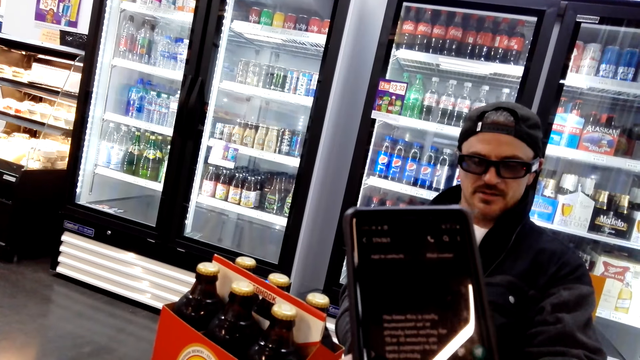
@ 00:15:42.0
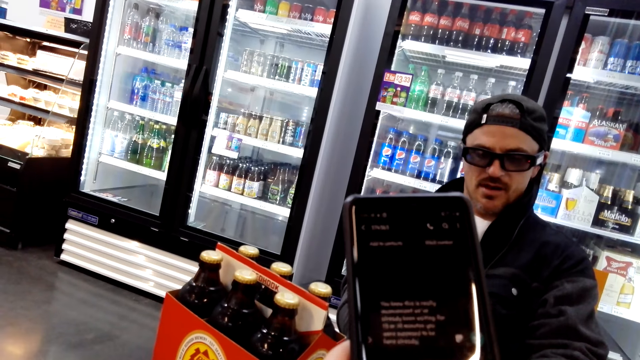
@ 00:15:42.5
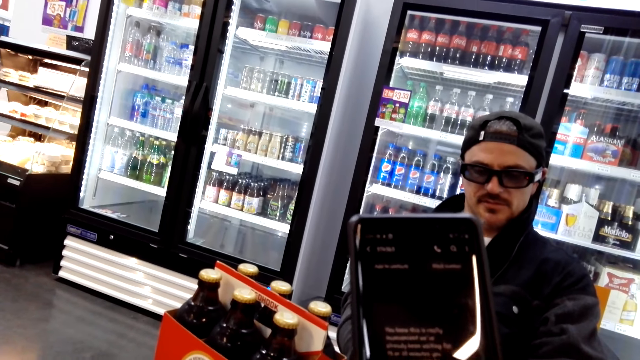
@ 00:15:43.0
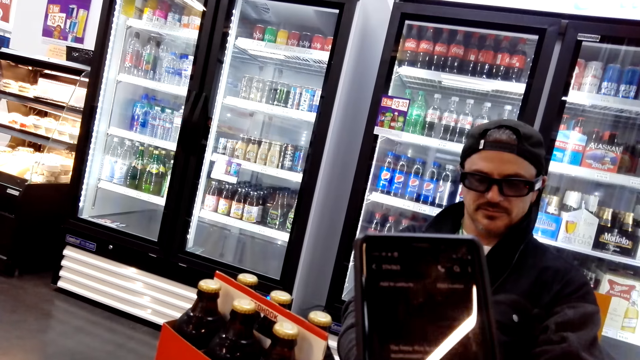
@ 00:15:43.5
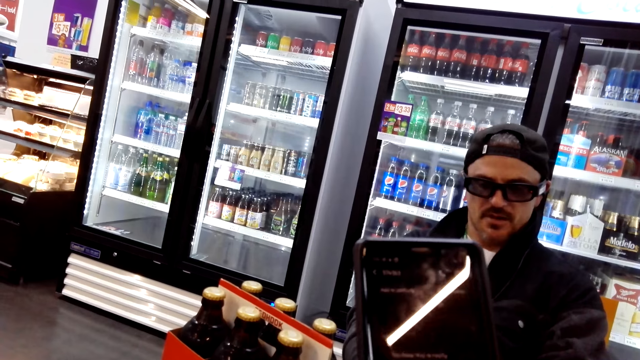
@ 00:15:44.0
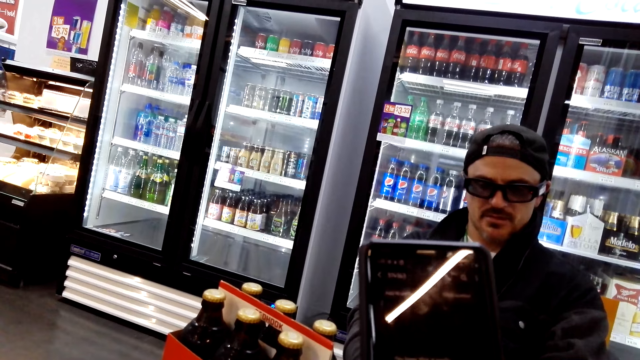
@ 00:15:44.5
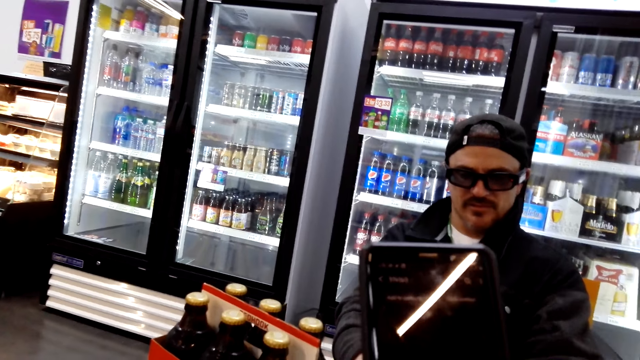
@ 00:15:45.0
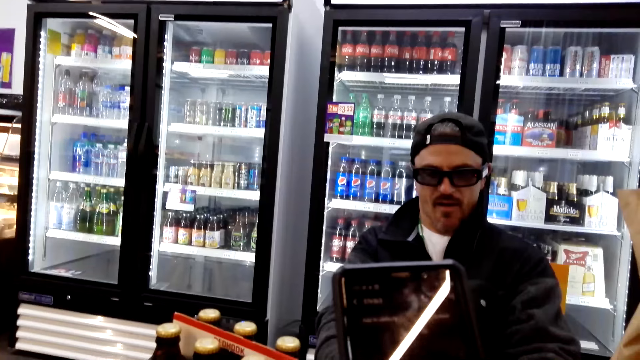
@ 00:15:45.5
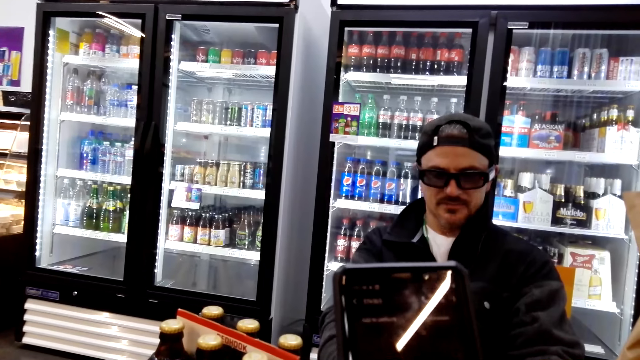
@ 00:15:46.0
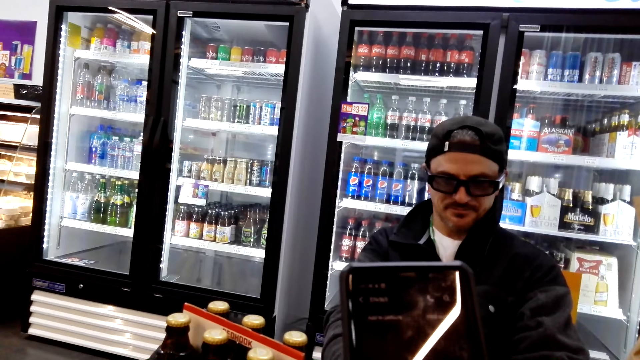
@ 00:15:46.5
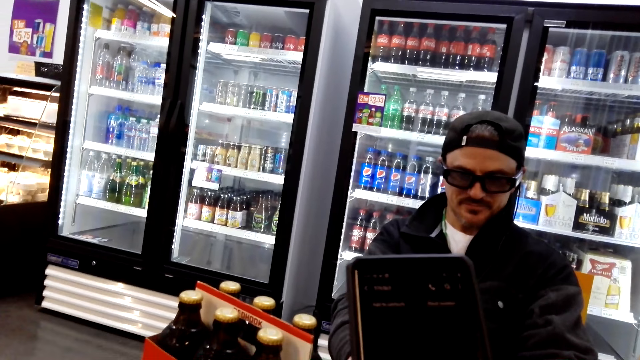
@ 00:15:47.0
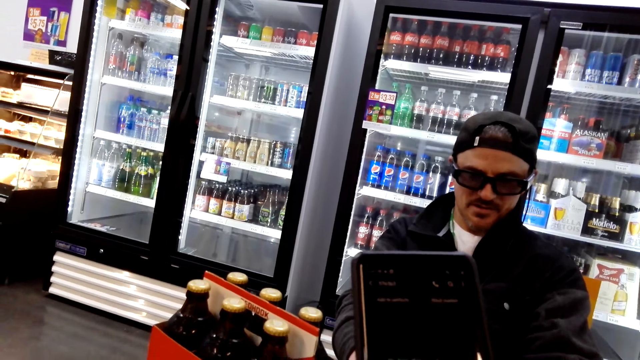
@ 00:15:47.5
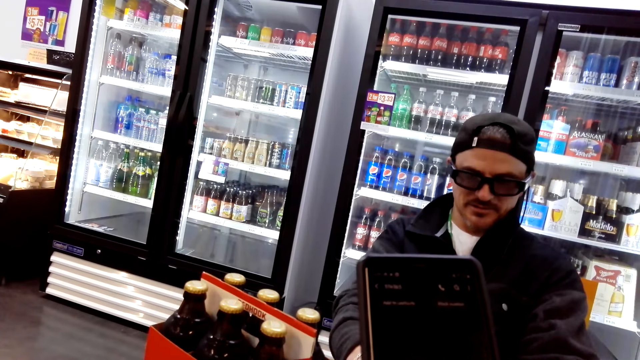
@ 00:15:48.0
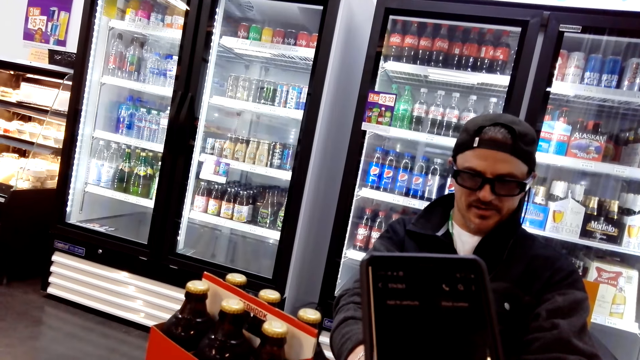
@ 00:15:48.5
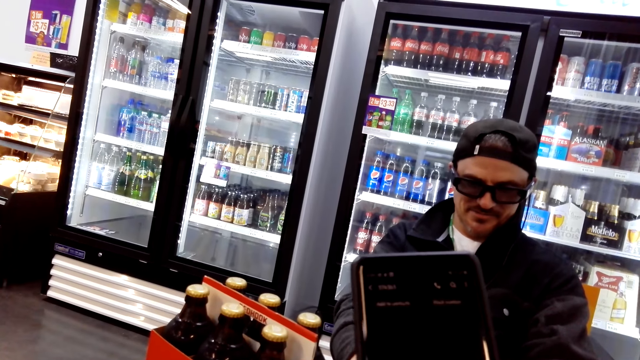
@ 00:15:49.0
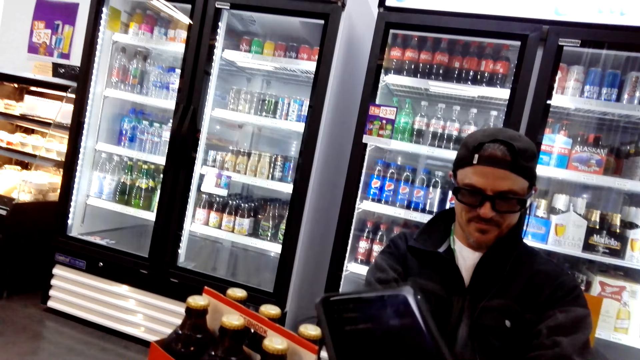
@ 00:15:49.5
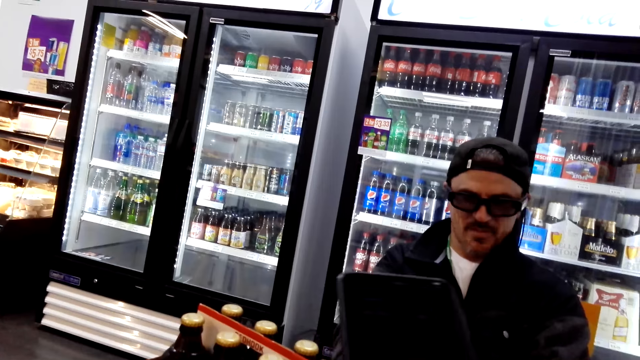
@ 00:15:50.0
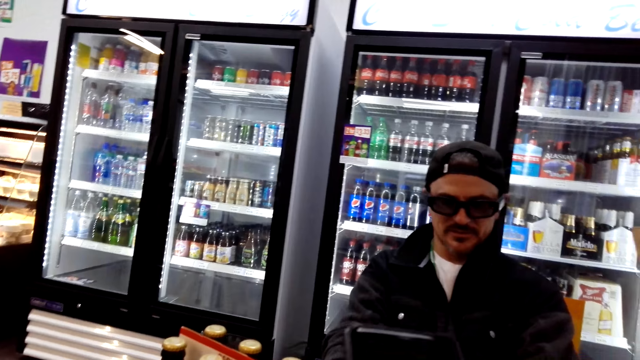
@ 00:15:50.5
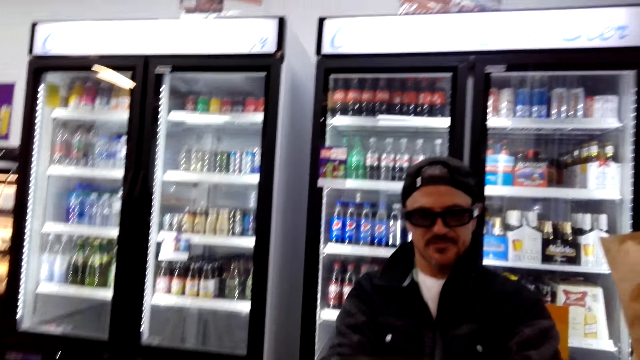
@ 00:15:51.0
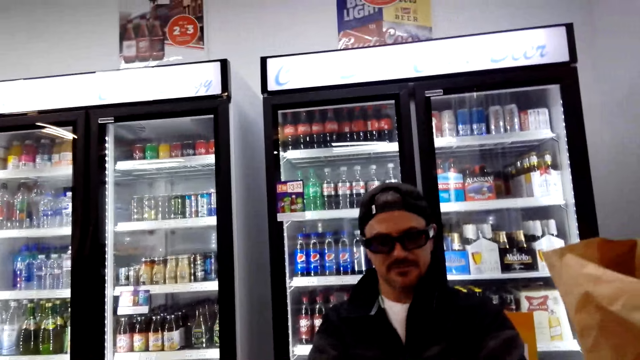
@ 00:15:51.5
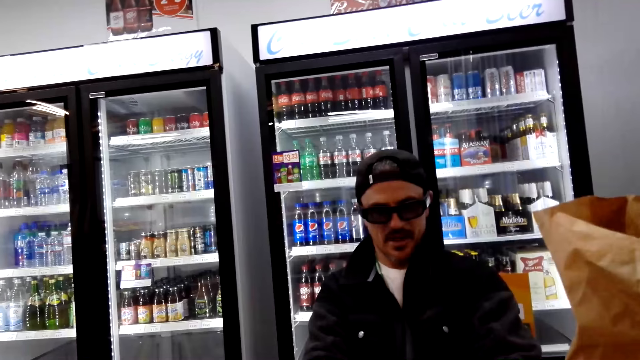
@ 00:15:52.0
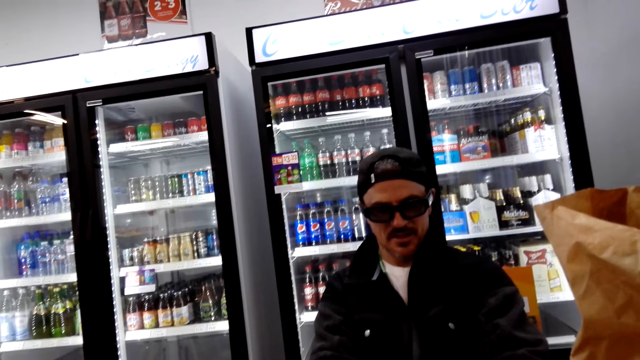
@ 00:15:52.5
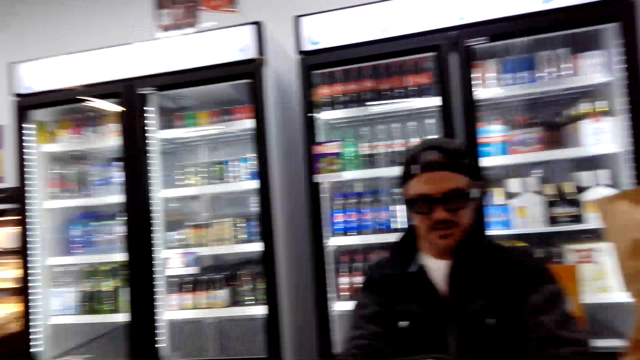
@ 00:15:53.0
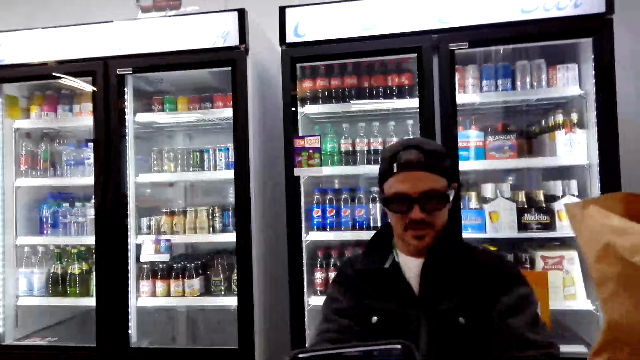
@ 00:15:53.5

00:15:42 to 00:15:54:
The camera wearer looks around.

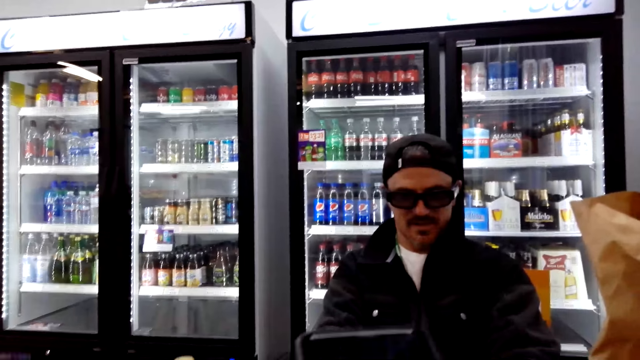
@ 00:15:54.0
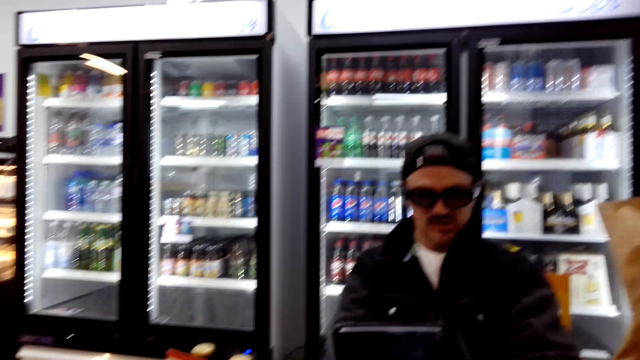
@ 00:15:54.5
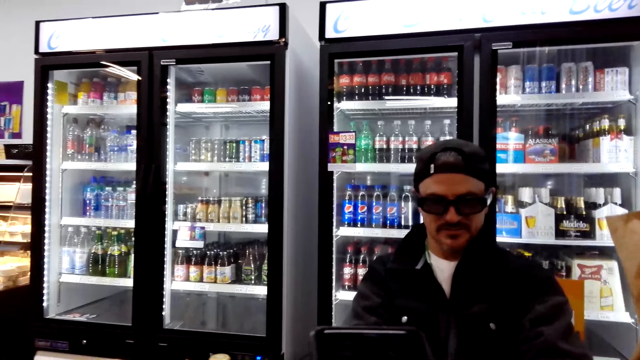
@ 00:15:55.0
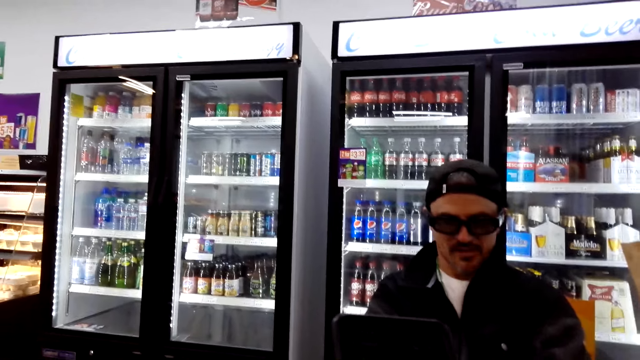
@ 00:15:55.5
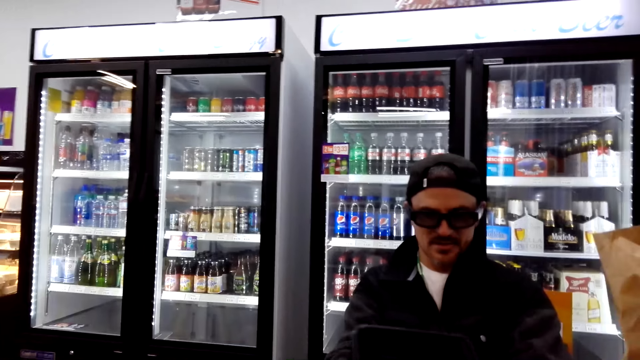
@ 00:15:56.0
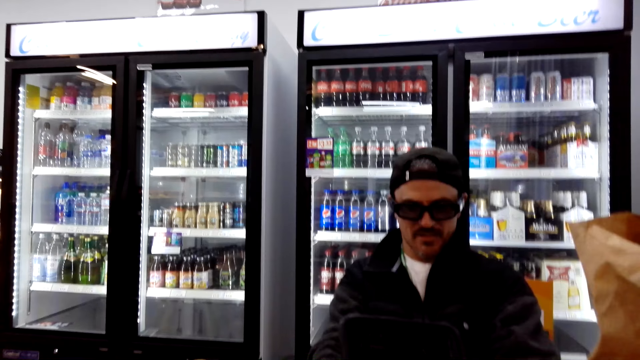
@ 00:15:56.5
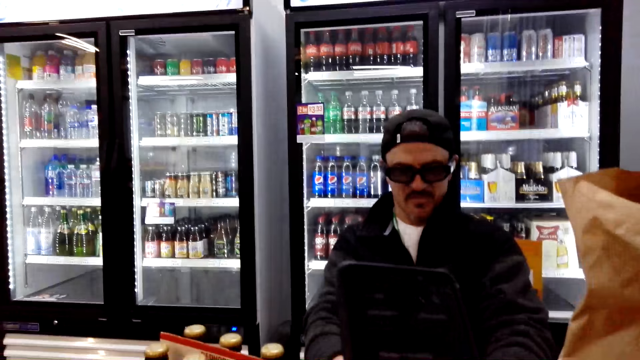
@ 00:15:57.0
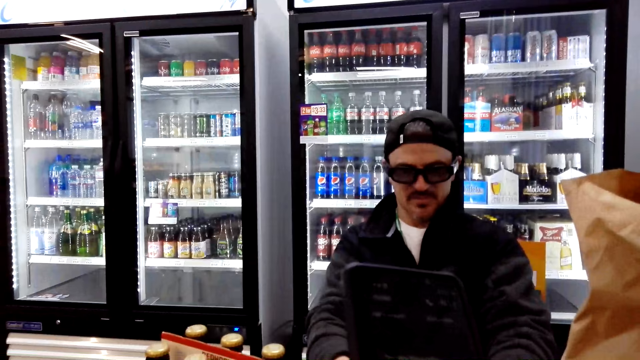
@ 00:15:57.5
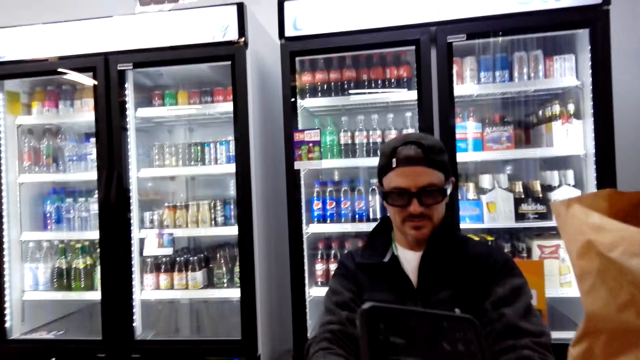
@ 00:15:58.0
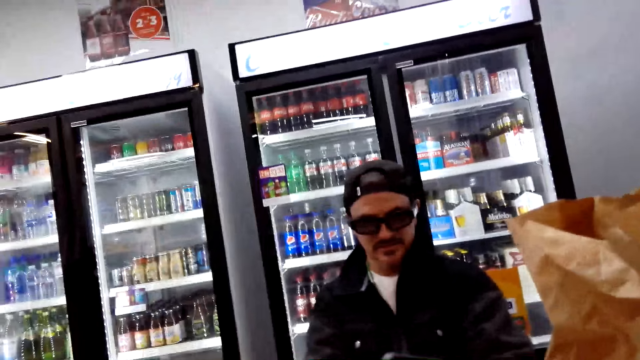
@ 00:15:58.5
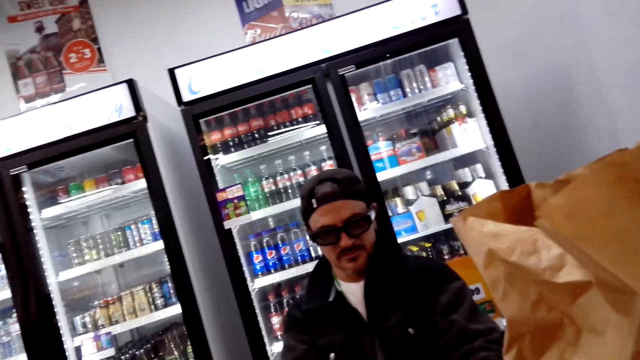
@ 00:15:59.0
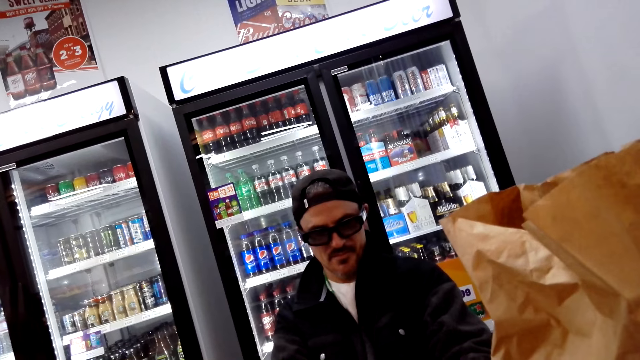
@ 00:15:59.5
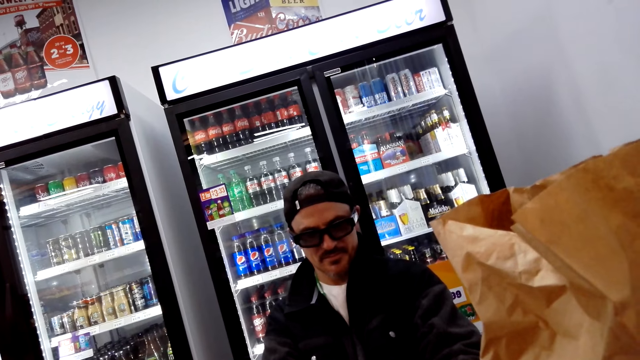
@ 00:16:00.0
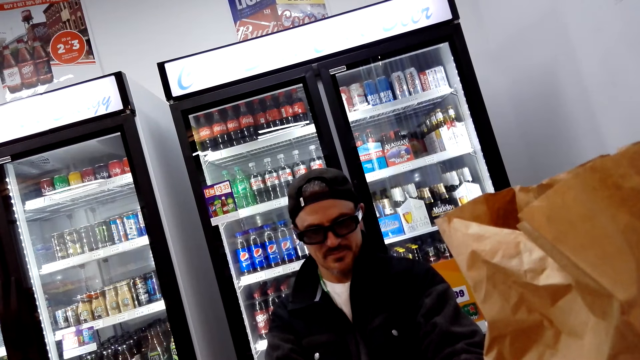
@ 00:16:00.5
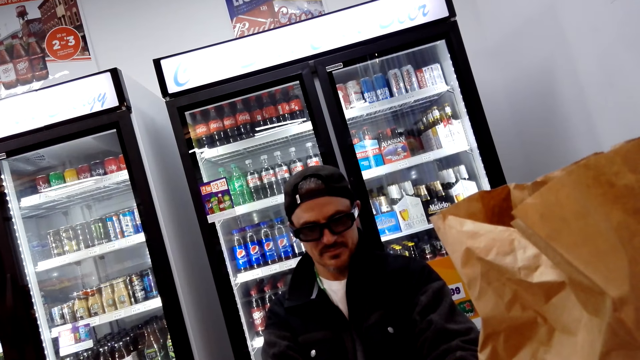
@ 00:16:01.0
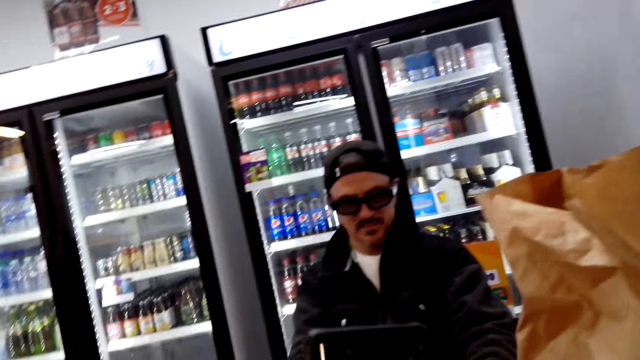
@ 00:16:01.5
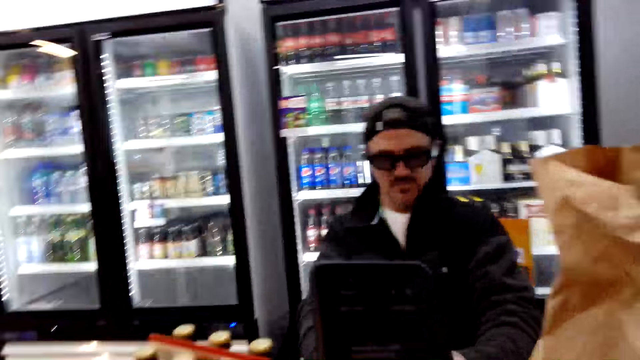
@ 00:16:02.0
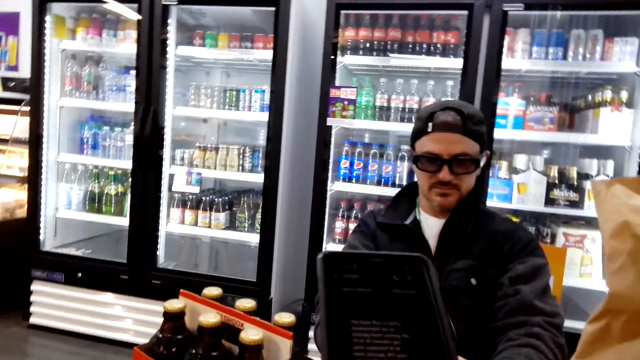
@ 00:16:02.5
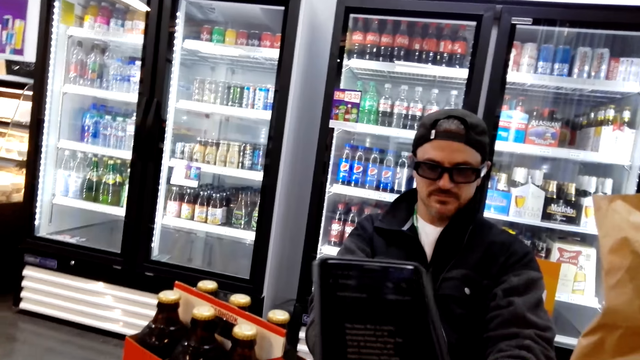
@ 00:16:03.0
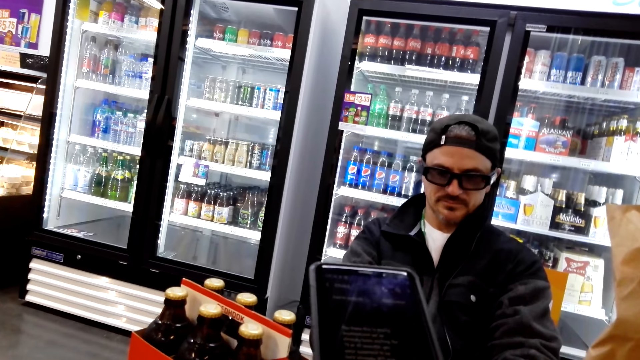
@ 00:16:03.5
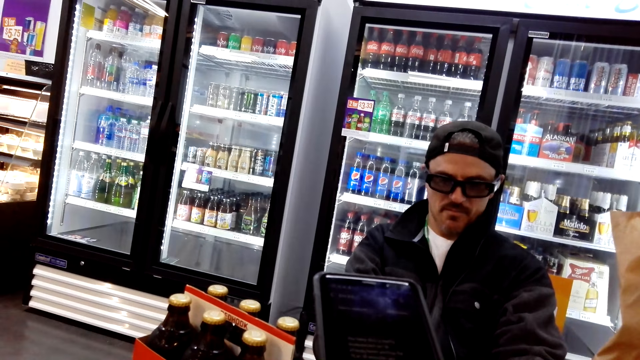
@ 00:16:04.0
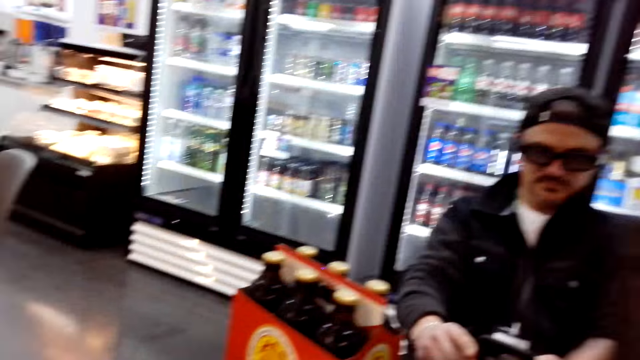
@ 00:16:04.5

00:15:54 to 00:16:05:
The camera wearer converses with the man. They operate a phone.
